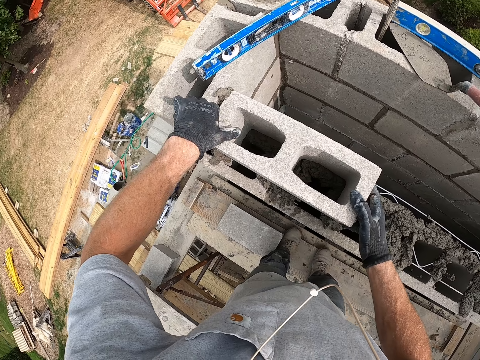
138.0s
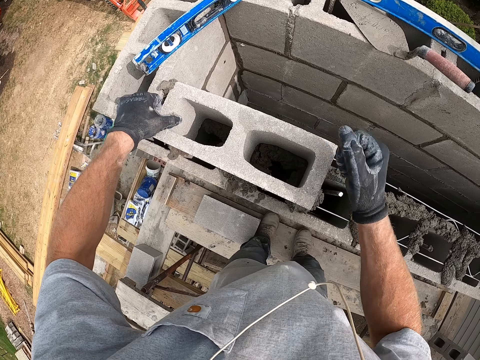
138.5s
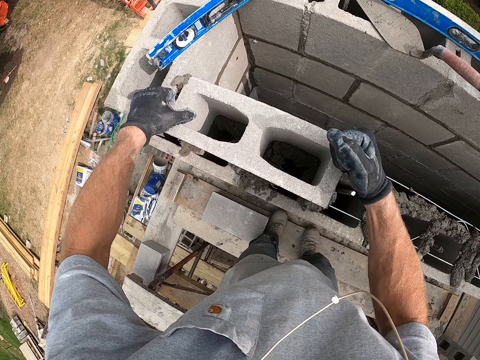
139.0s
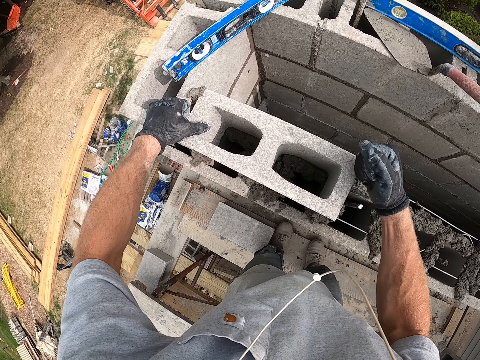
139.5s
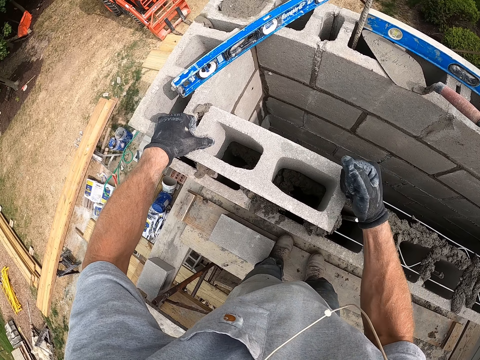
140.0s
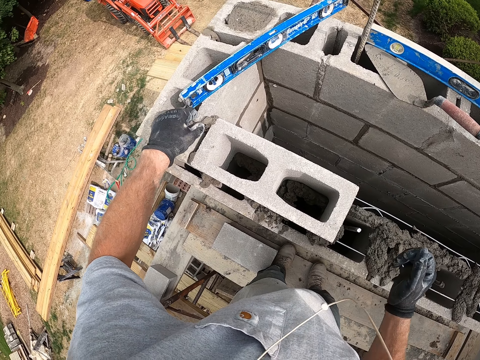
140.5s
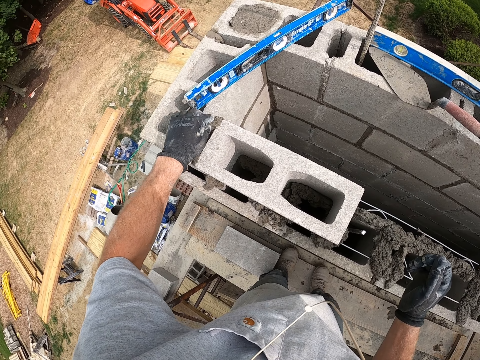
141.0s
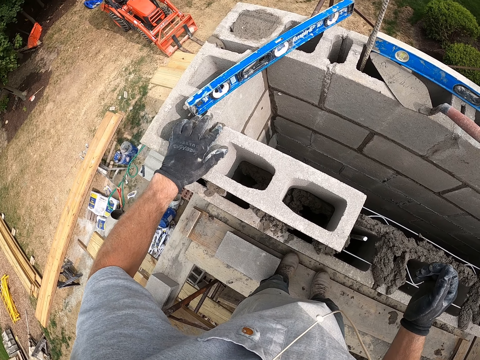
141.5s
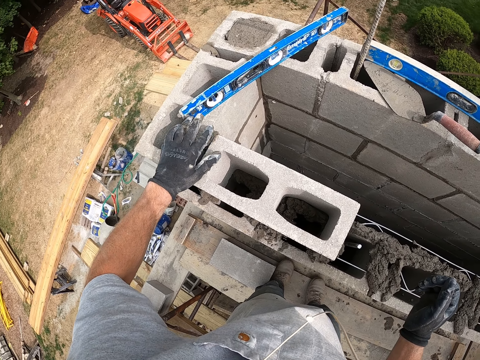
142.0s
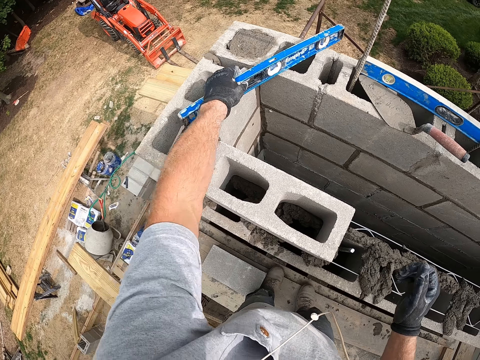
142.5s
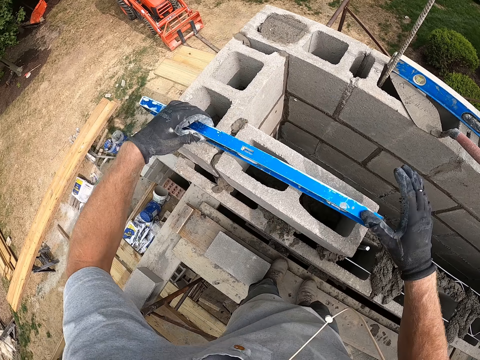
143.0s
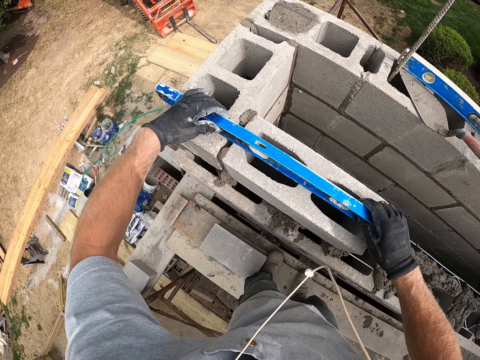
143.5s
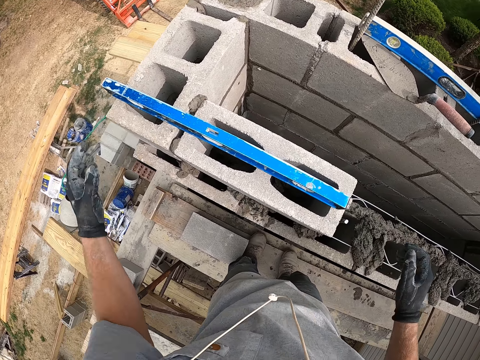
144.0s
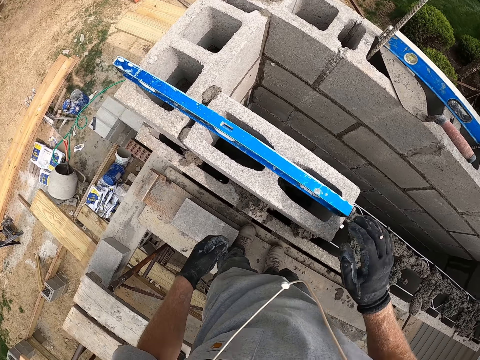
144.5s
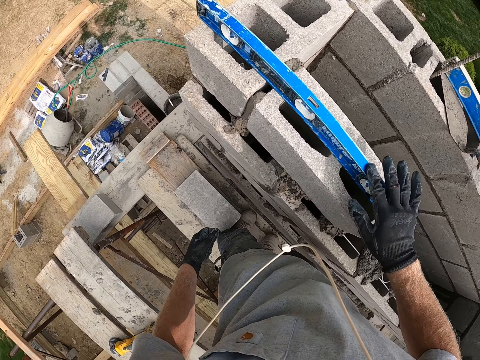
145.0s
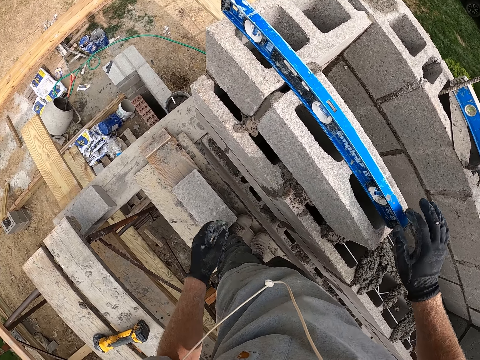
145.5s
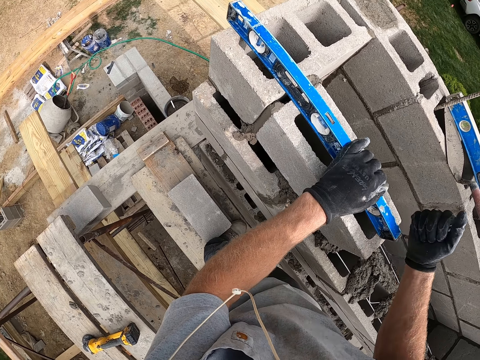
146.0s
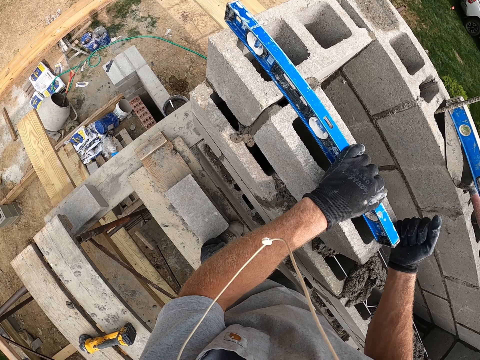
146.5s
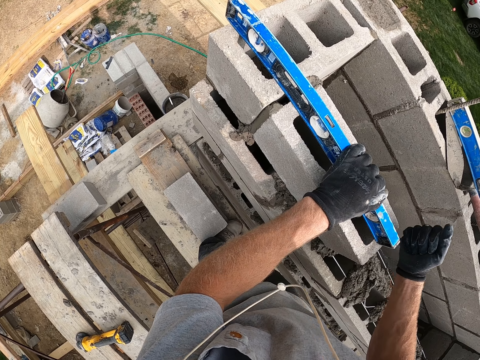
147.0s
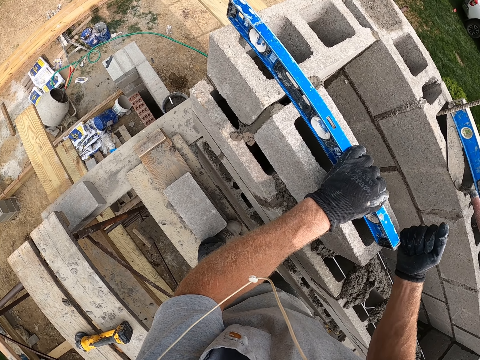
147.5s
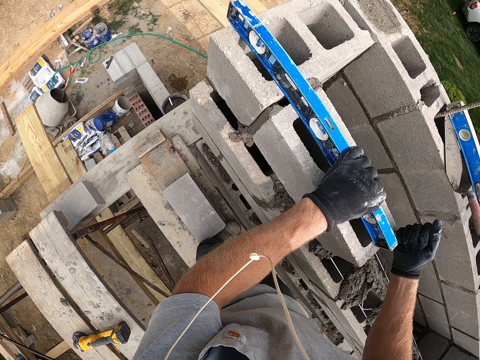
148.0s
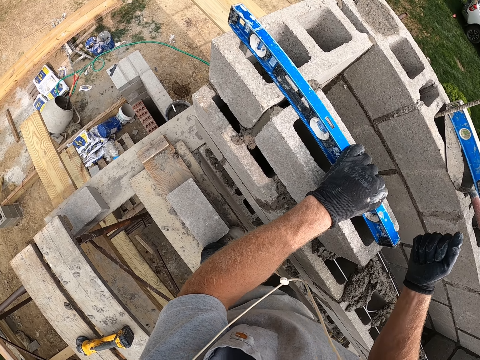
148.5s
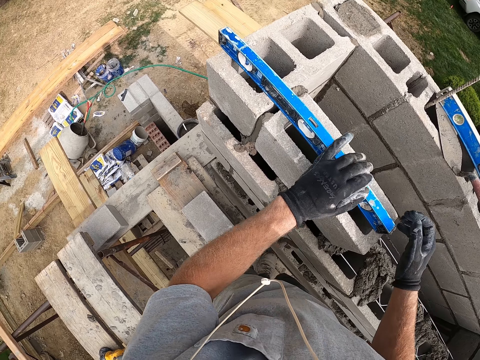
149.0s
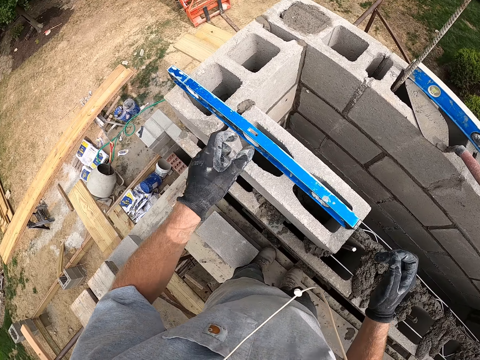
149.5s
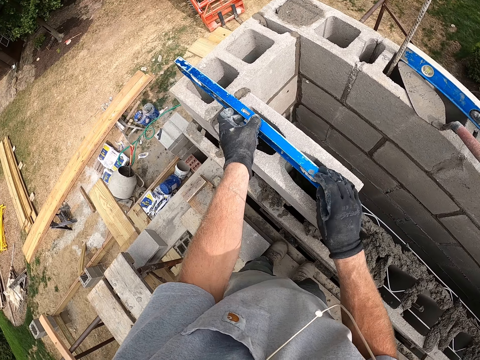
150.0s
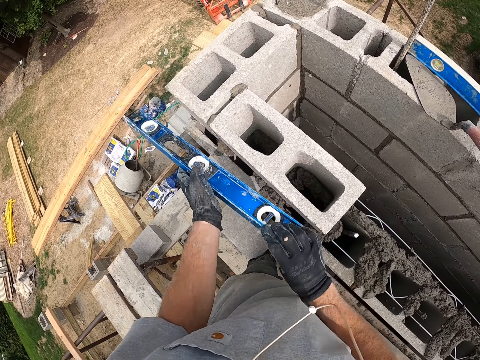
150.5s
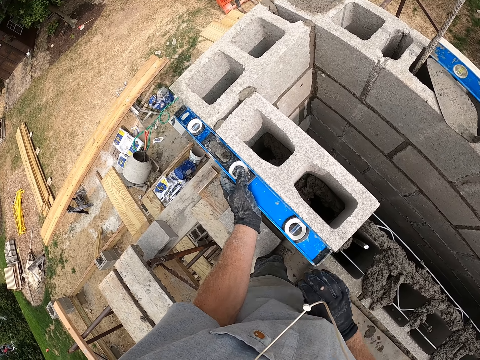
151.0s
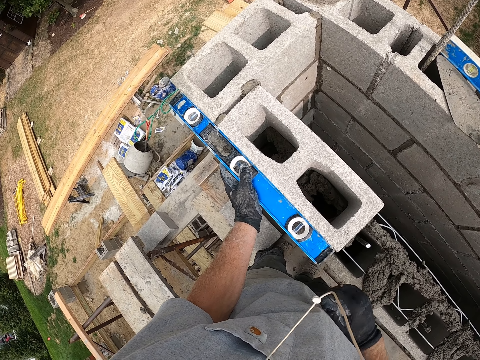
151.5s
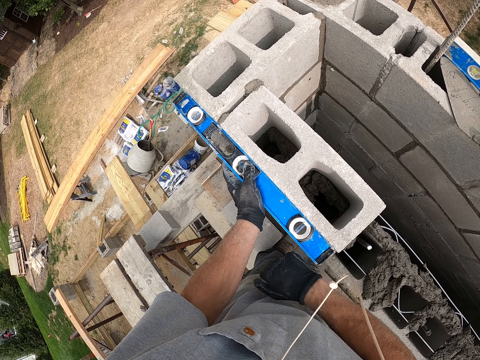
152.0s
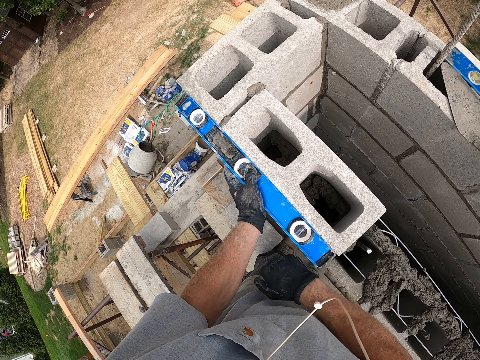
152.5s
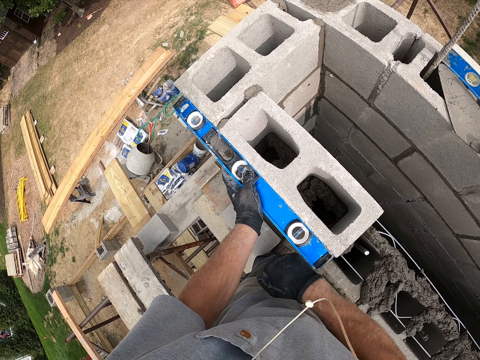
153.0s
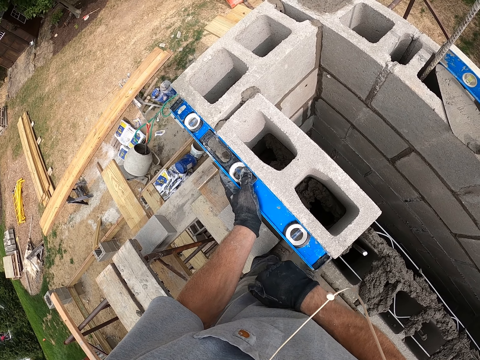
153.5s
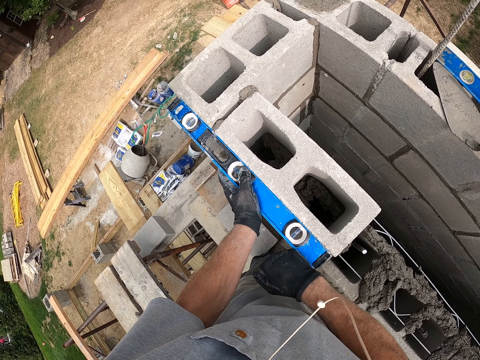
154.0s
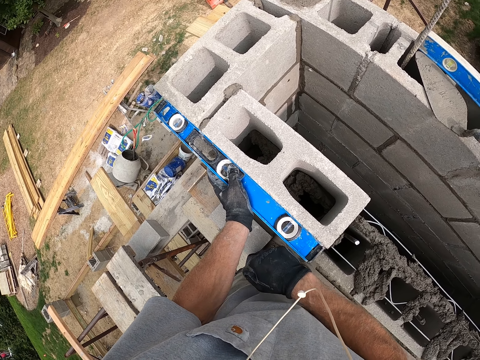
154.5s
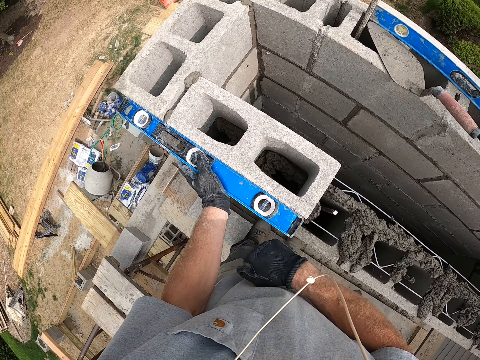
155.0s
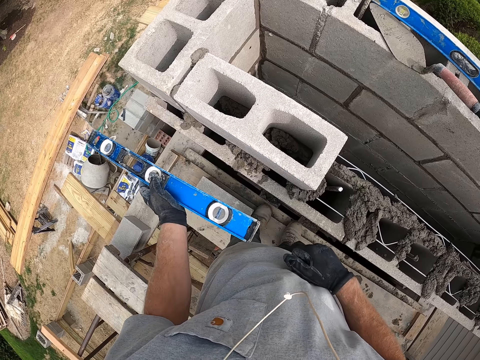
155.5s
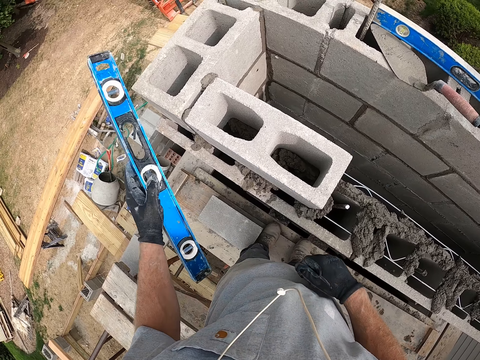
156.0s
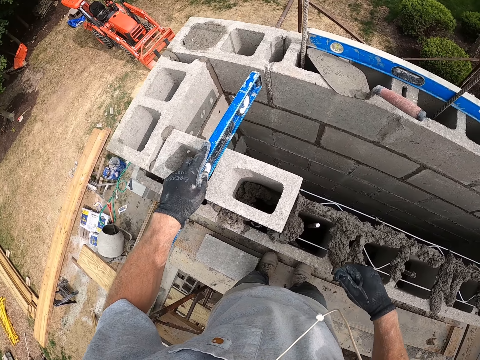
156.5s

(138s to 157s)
The camera wearer hits the block with his right hand. He hits the block with his left hand. He spreads the cement with his hand. He picks a spirit level from the wall with his left hand. He holds the spirit level on the wall with both hands. He drops the spirit level on the wall with his left hand. He touches the spirit level on the wall with his right hand. He touches the spirit level on the wall with his left hand. He hits the block with his right hand. He picks the spirit level from the wall with both hands. He places the spirit level on the wall with both hands. He hits the spirit level on the wall with his right hand. He removes the spirit level from the wall with his left hand. He places the spirit level on the wall with his left hand.

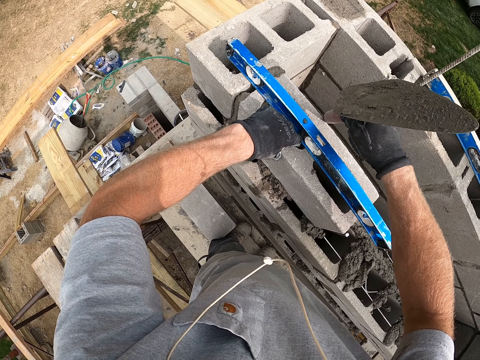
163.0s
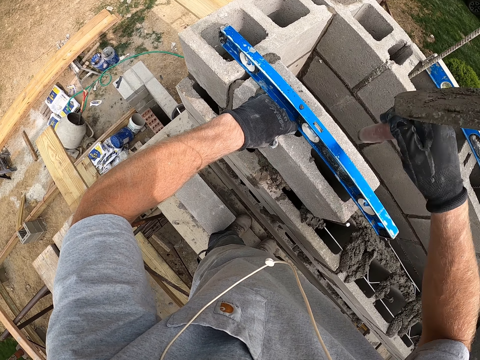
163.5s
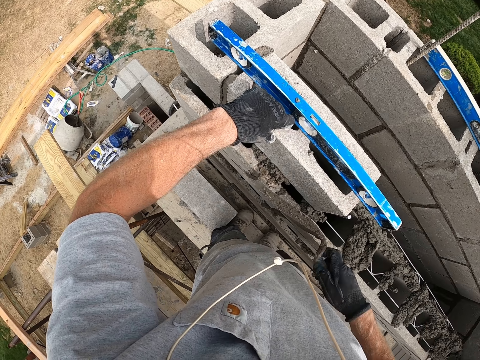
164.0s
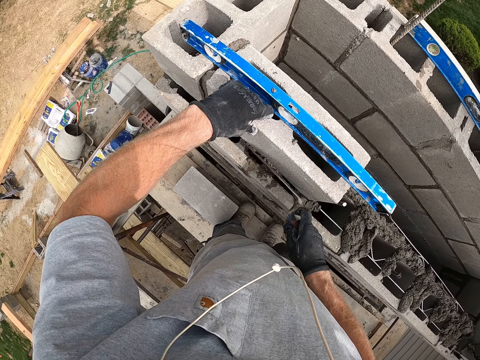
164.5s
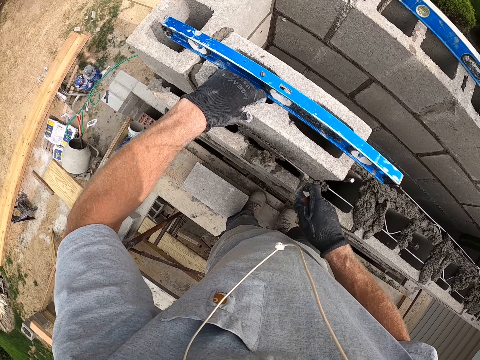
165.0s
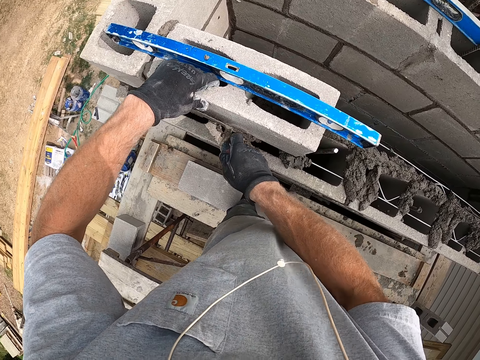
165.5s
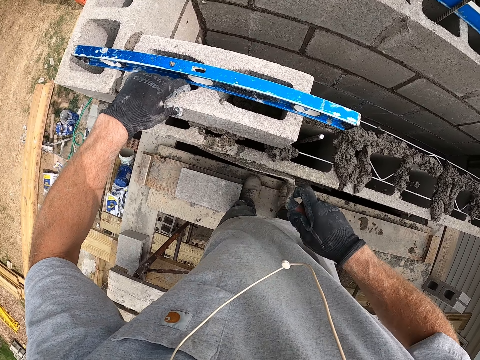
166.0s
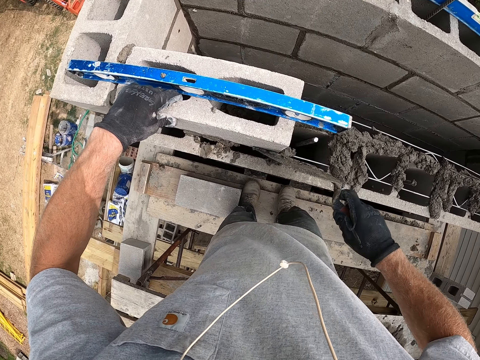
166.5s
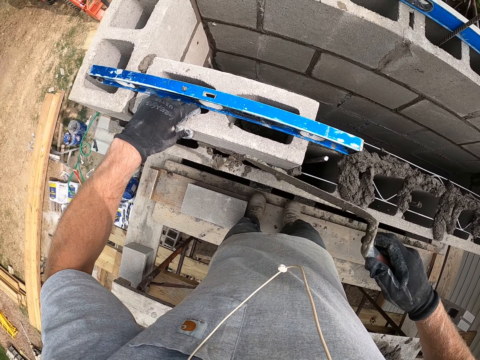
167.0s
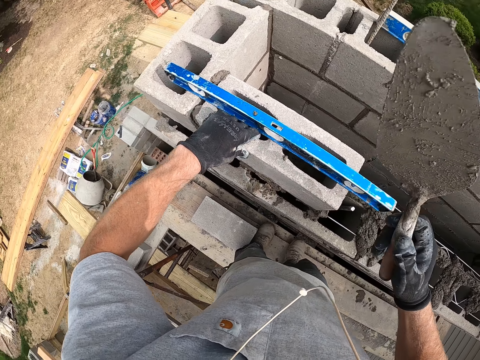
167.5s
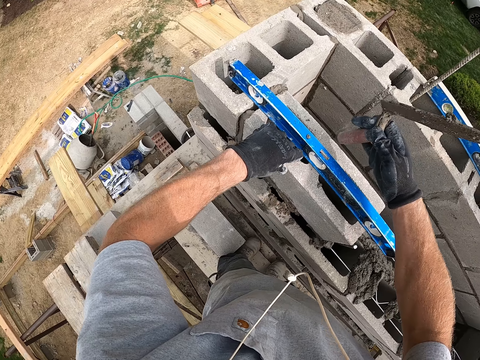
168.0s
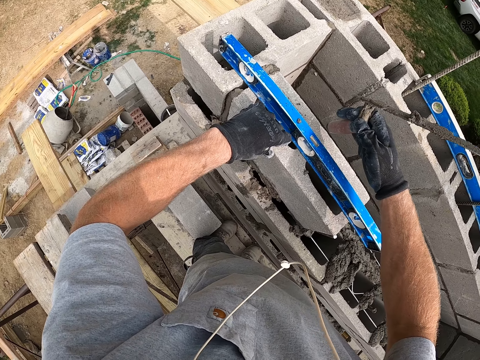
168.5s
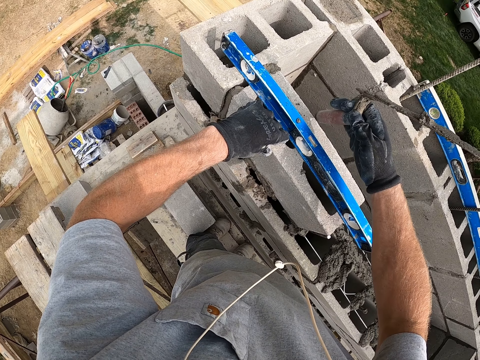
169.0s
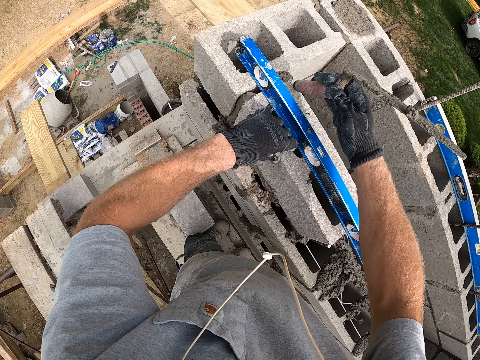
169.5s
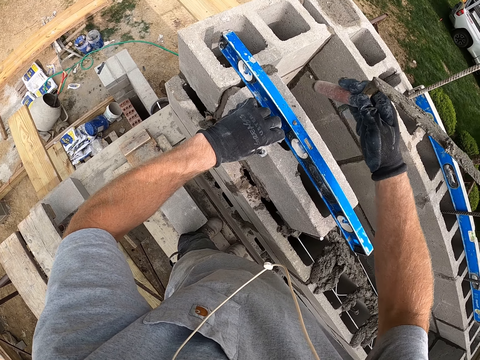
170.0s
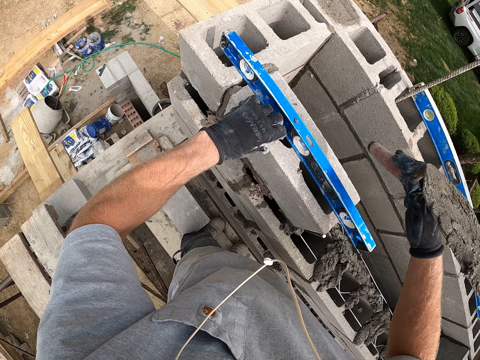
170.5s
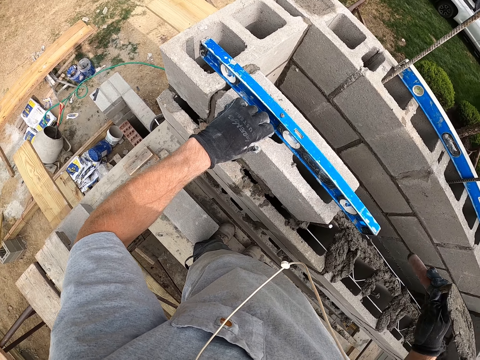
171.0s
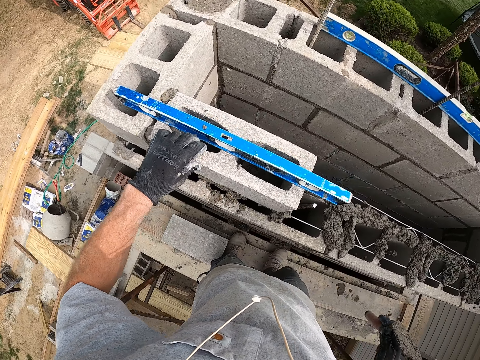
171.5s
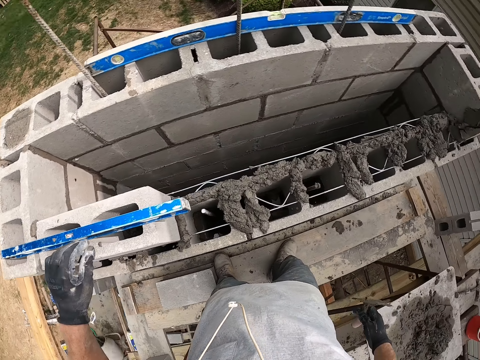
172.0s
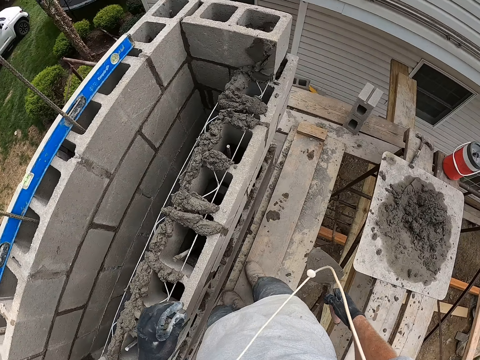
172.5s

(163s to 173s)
The camera wearer spreads the cement with the trowel. He rubs the cement on the wall with the trowel in his right hand.
